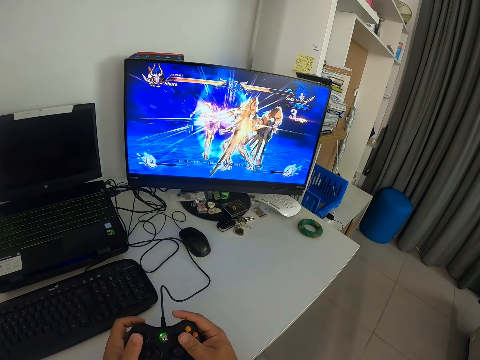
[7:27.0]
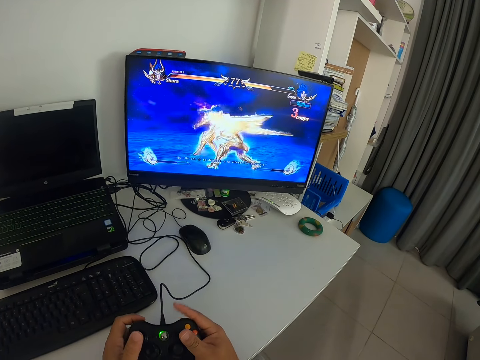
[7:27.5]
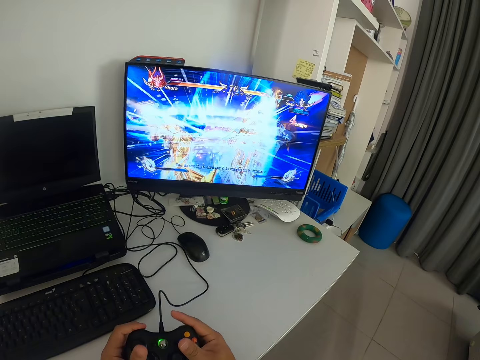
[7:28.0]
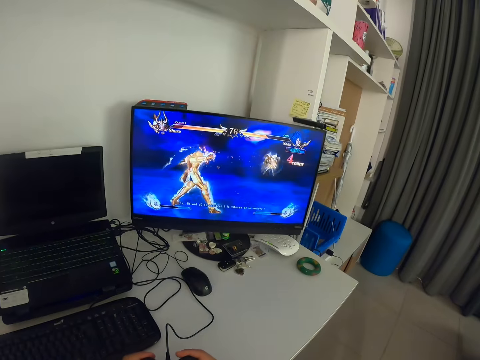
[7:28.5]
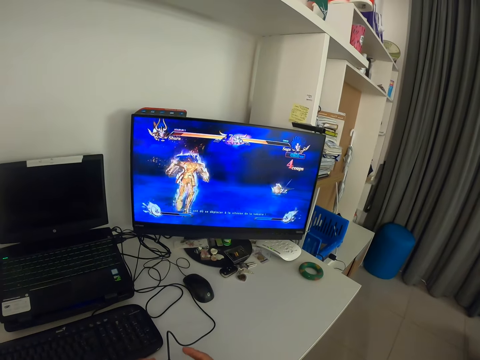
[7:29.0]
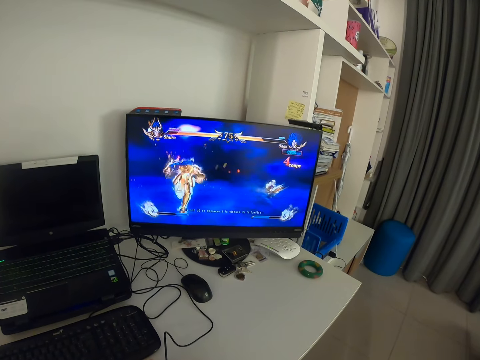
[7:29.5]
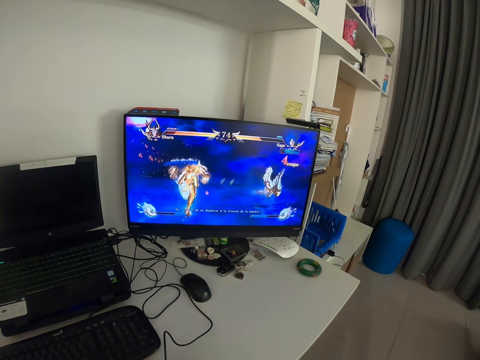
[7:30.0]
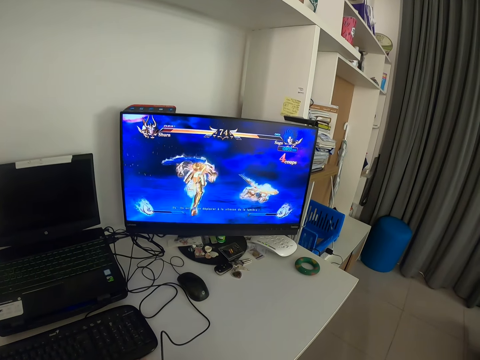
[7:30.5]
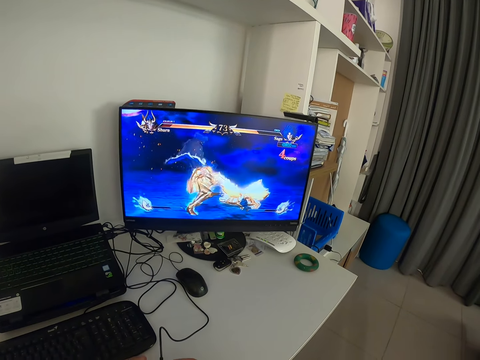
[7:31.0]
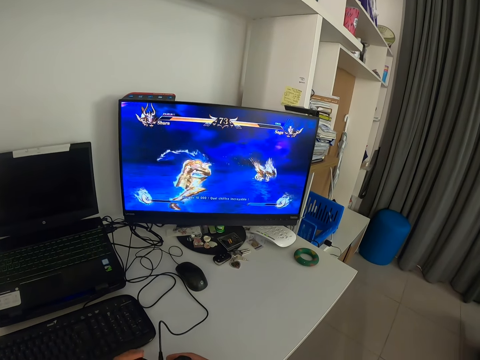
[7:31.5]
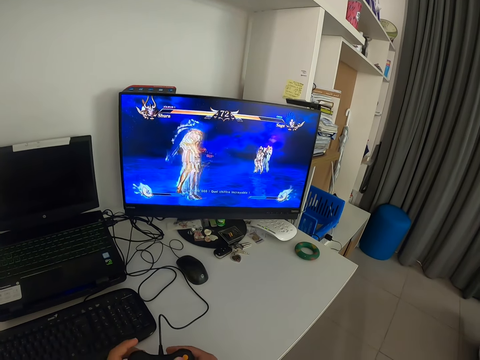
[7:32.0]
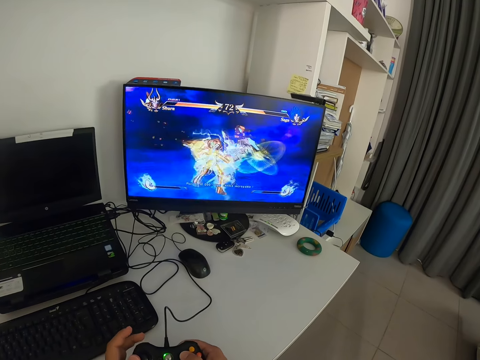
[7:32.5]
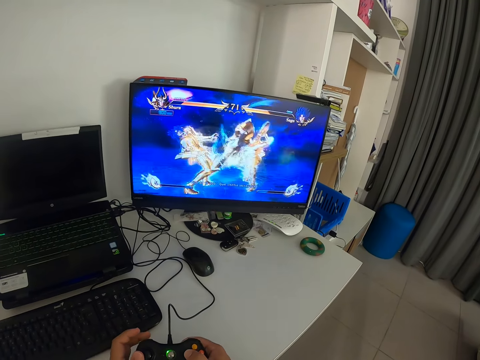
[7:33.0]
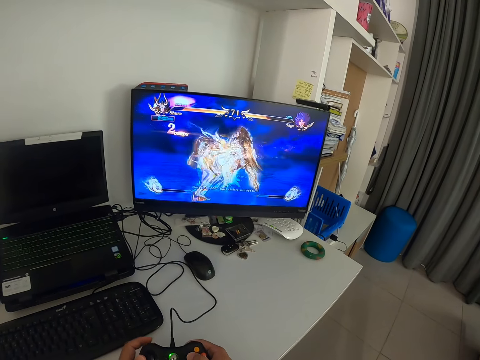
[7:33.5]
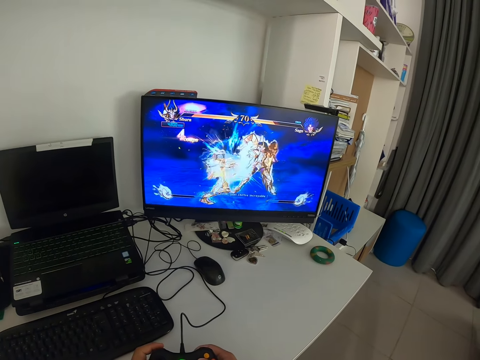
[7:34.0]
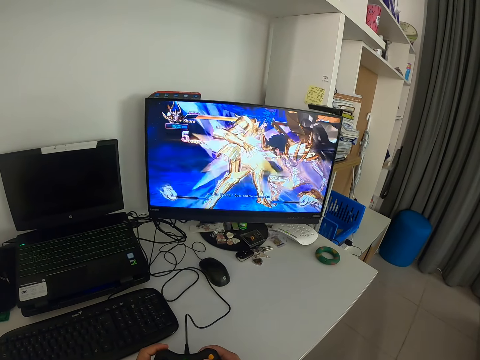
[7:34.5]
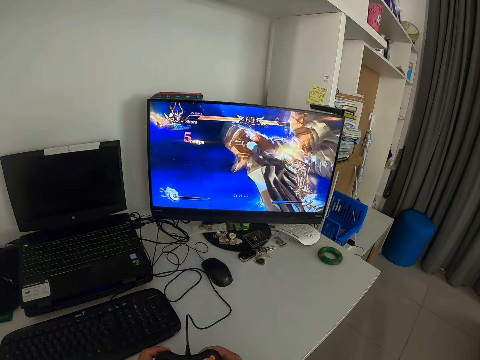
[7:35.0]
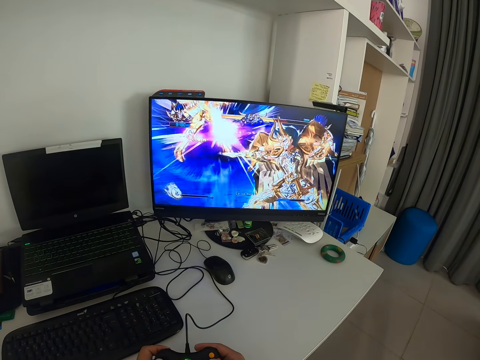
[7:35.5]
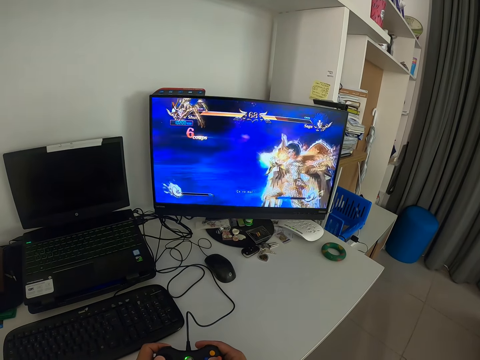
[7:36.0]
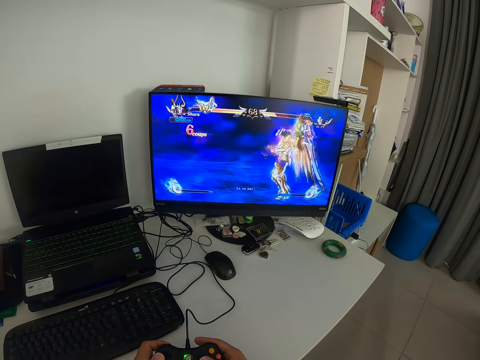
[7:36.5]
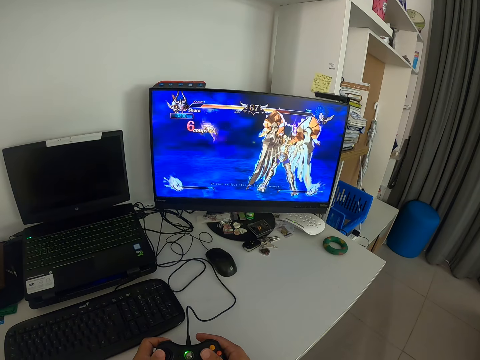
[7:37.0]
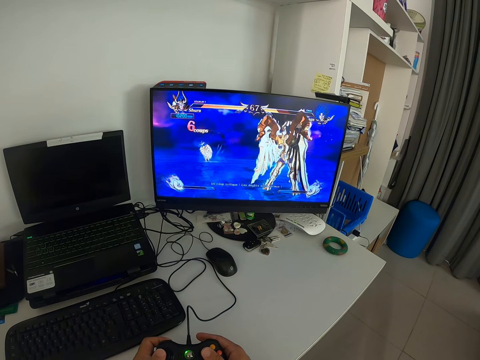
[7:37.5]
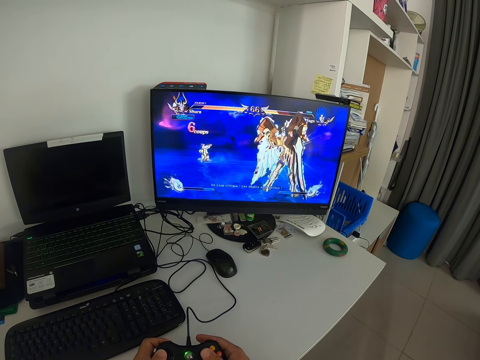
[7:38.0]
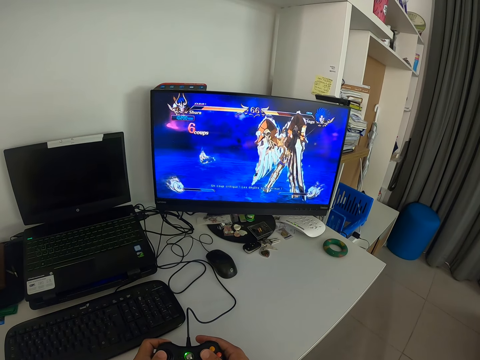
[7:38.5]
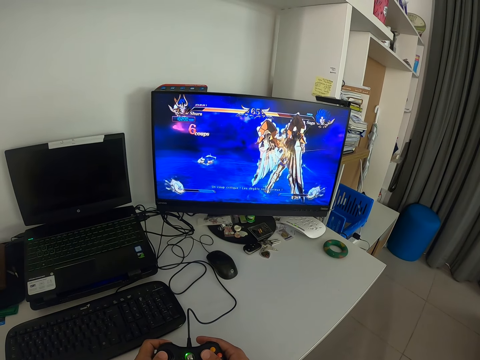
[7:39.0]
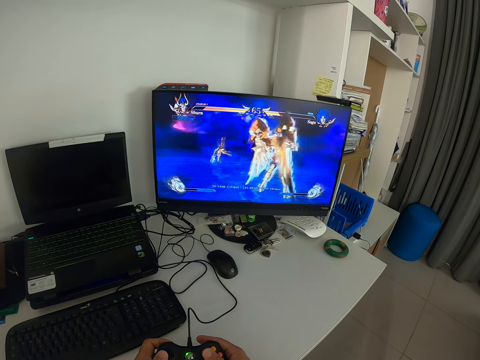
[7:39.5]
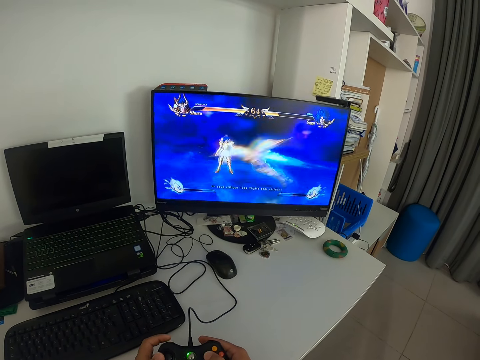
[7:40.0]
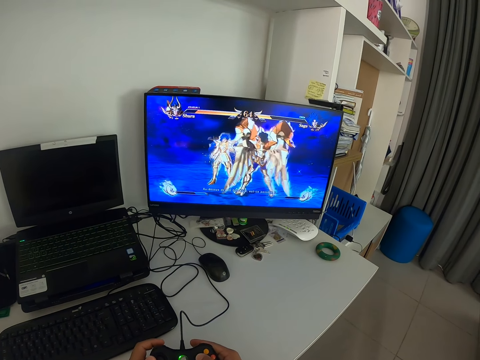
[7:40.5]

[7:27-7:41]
The camera wearer presses the game pad. They look at the monitor. They press the game pad. They look at the monitor.

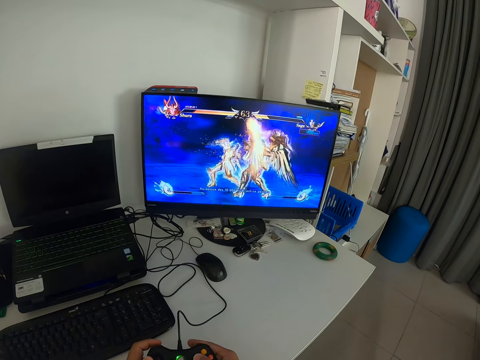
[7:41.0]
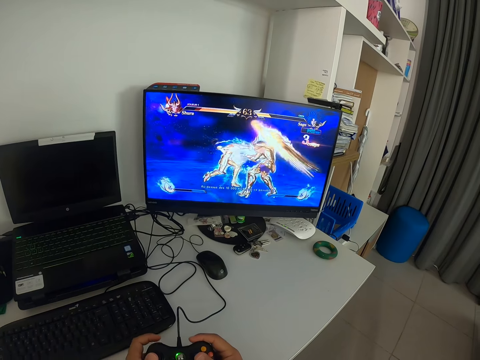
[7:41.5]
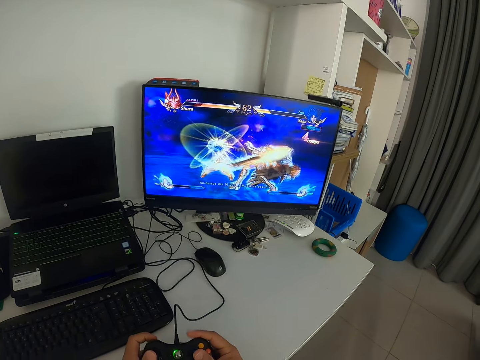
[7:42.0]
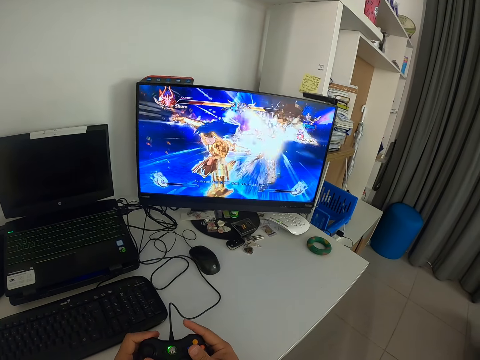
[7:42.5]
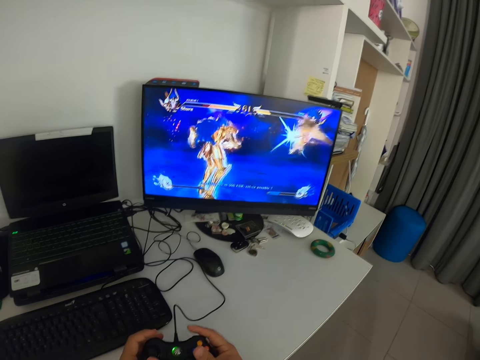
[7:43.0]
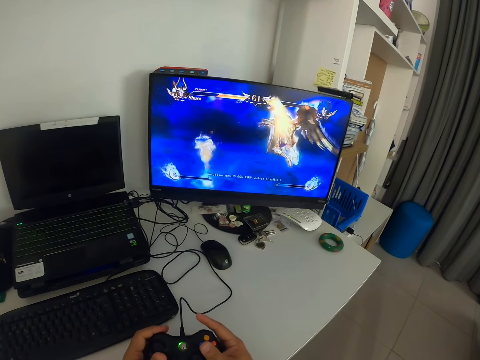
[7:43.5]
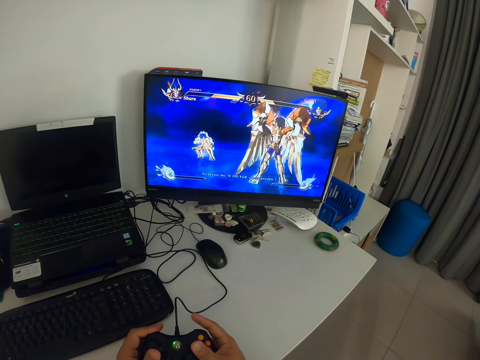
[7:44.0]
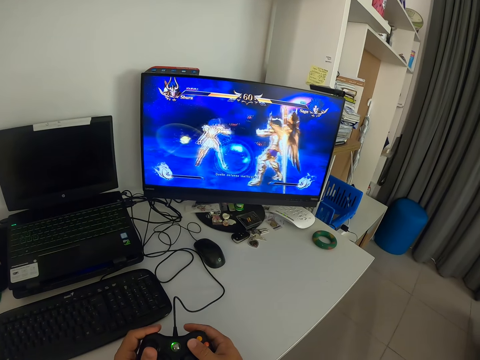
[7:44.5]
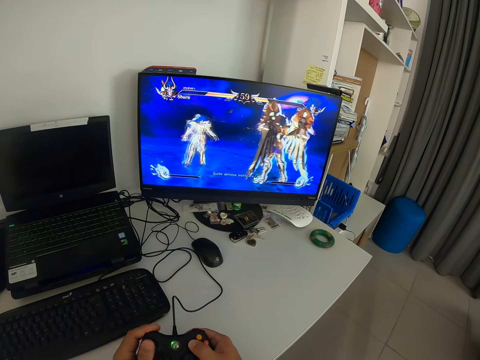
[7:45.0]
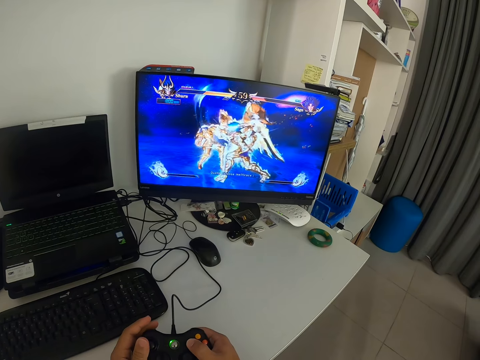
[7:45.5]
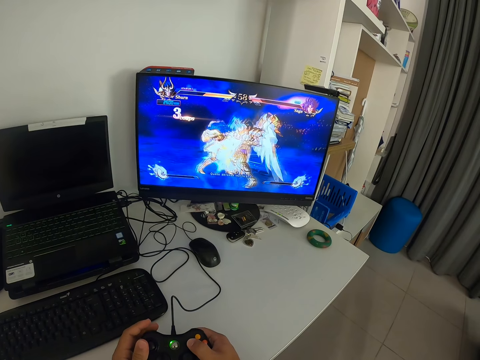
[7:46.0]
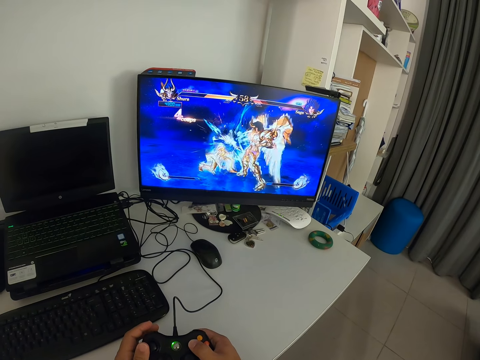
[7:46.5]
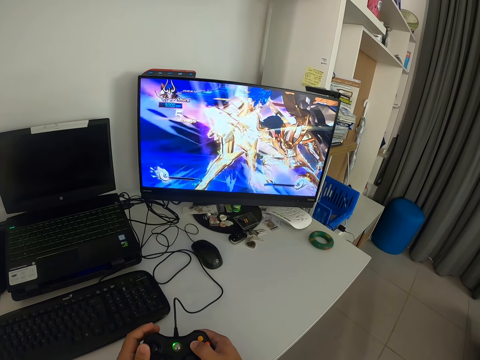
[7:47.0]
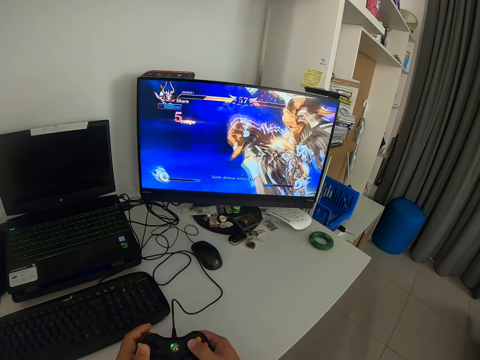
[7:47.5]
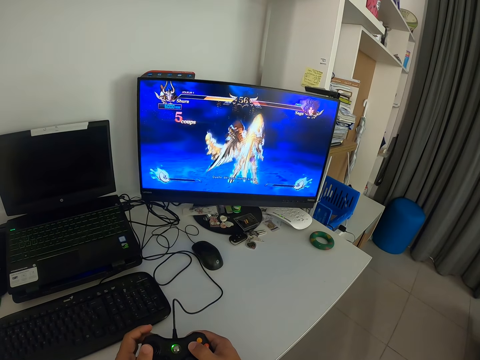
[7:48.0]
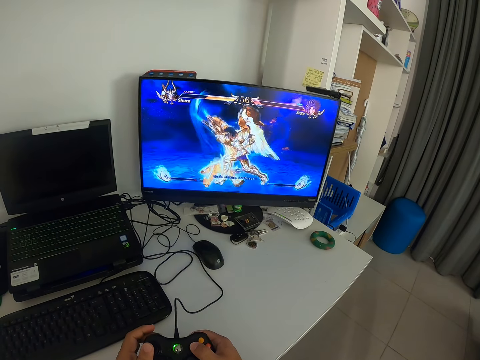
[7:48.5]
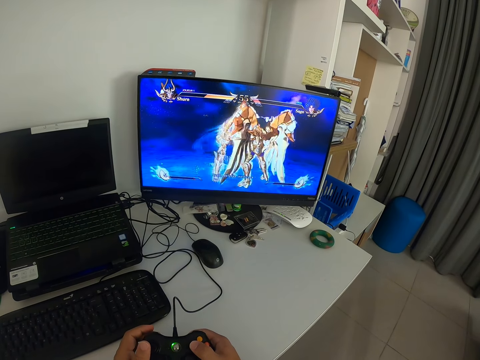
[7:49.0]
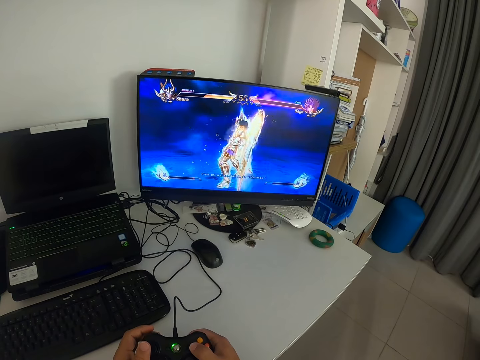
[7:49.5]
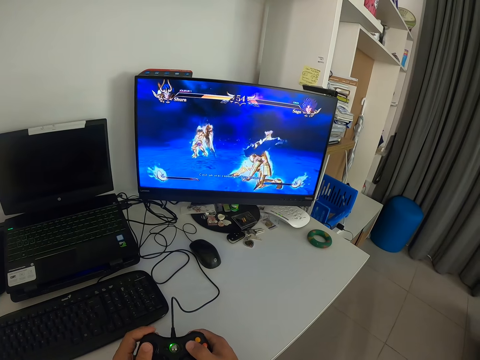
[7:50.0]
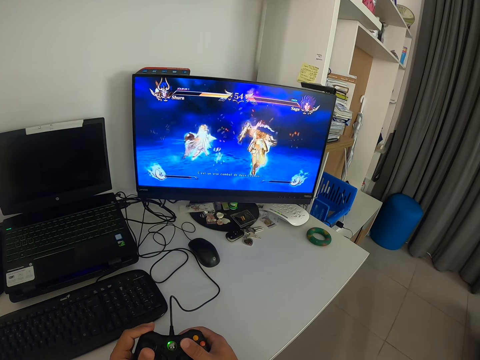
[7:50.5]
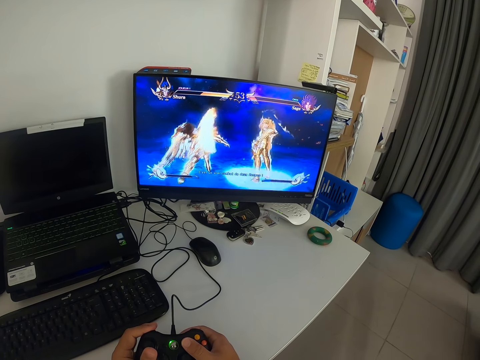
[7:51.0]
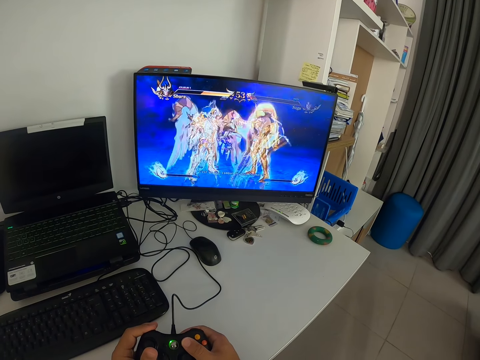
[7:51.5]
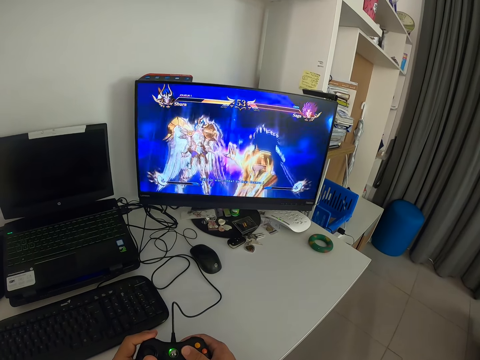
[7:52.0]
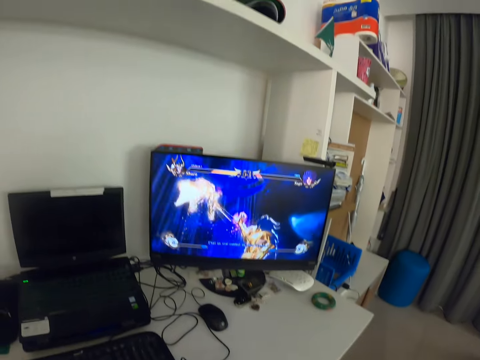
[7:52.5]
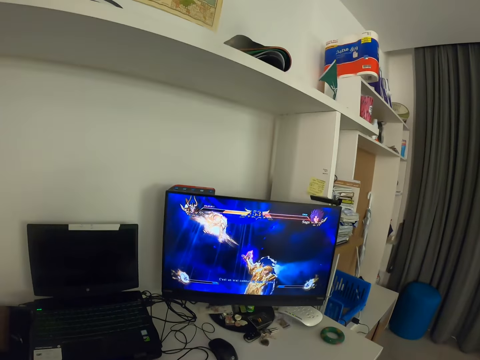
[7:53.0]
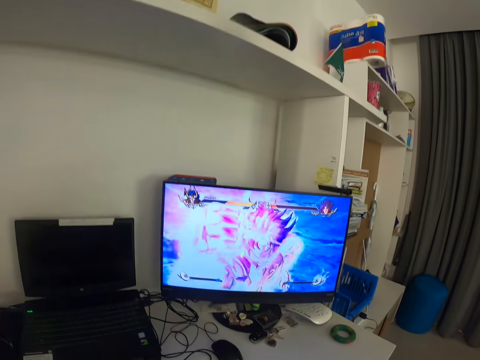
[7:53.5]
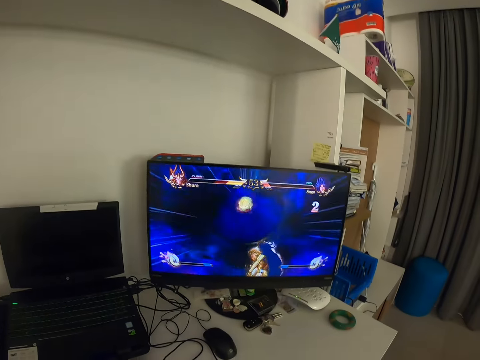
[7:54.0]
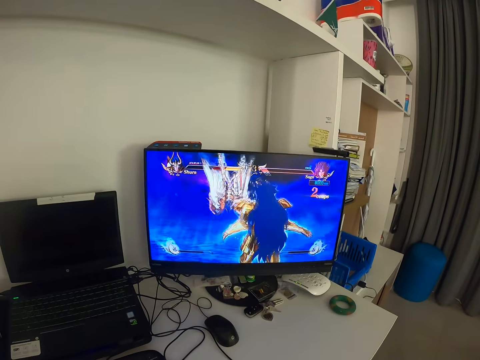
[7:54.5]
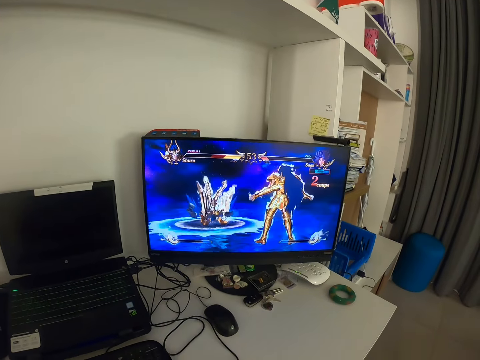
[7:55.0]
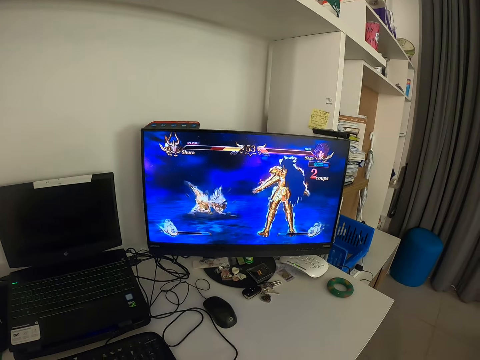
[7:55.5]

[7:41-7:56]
The camera wearer presses the game pad. They look at the monitor. They press the game pad. They look at the monitor.
